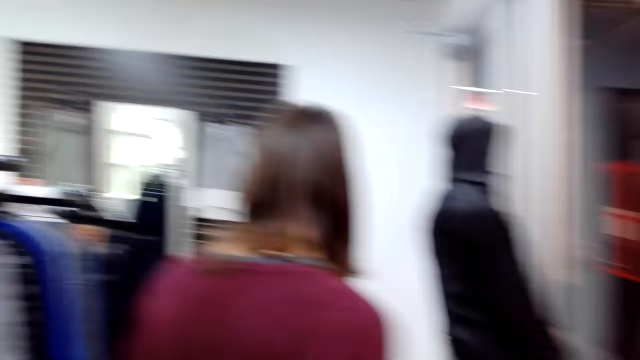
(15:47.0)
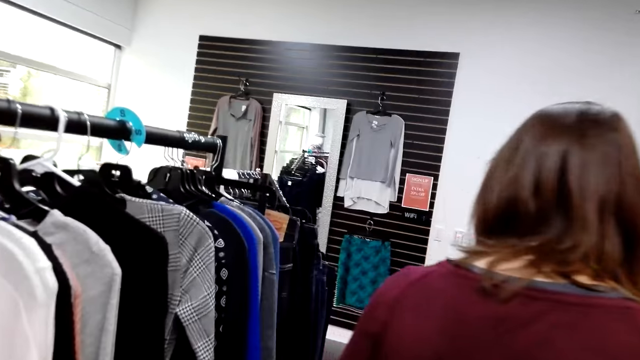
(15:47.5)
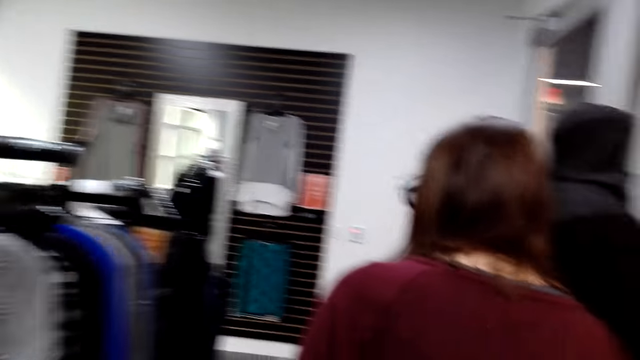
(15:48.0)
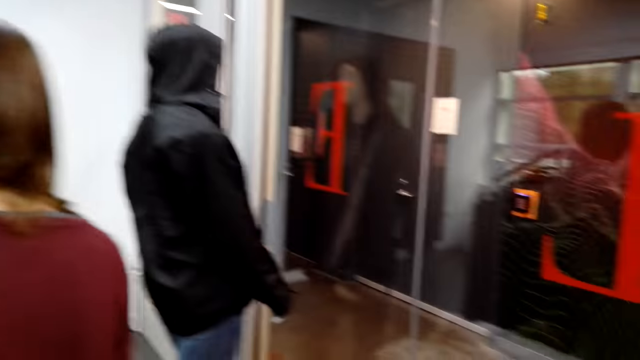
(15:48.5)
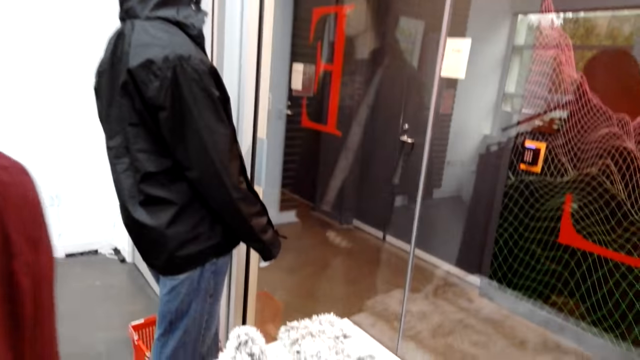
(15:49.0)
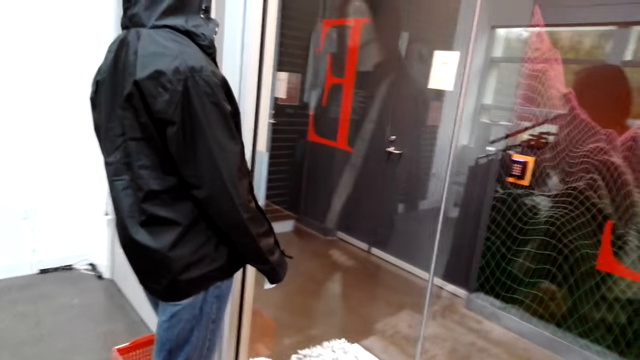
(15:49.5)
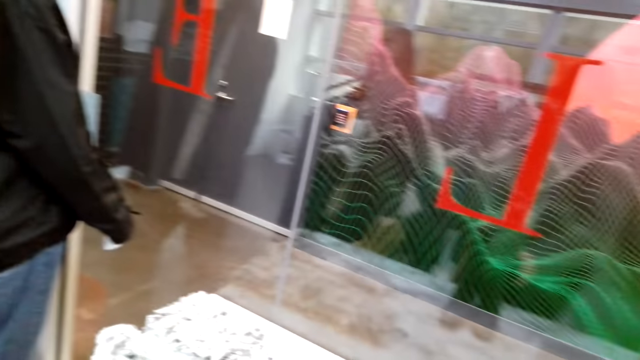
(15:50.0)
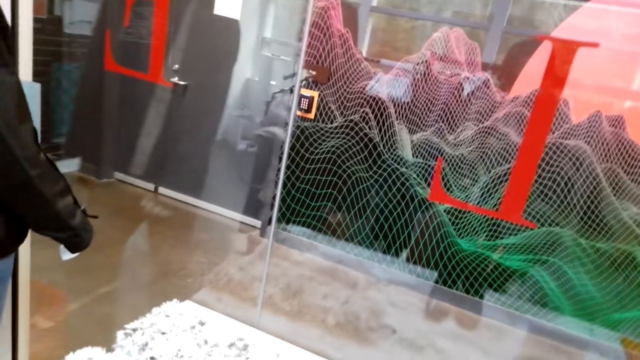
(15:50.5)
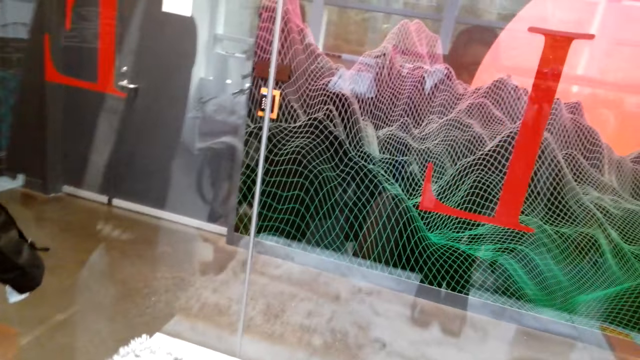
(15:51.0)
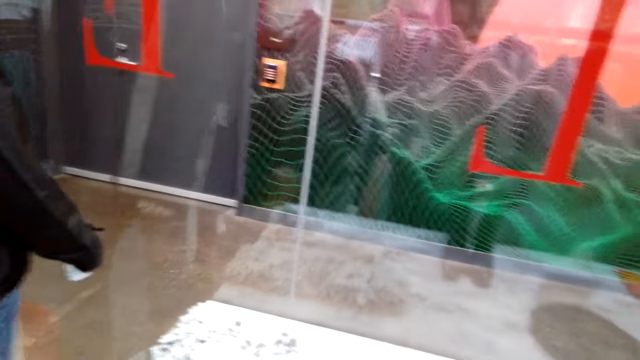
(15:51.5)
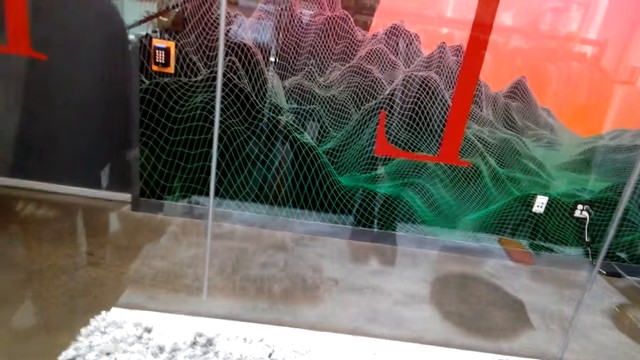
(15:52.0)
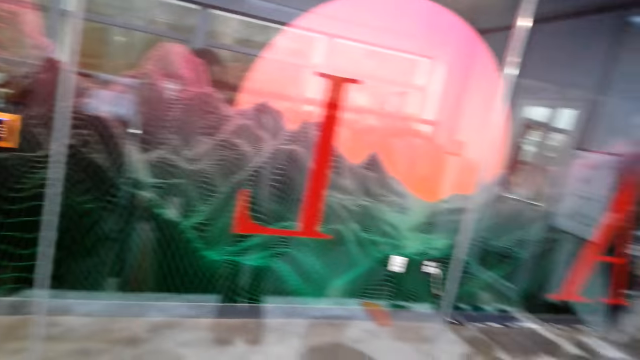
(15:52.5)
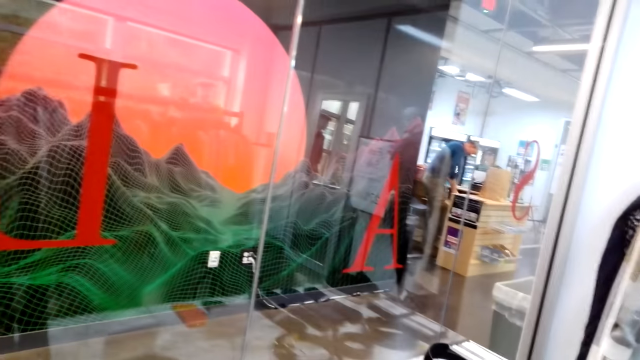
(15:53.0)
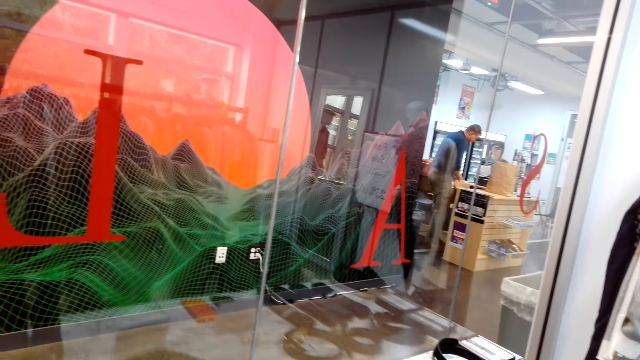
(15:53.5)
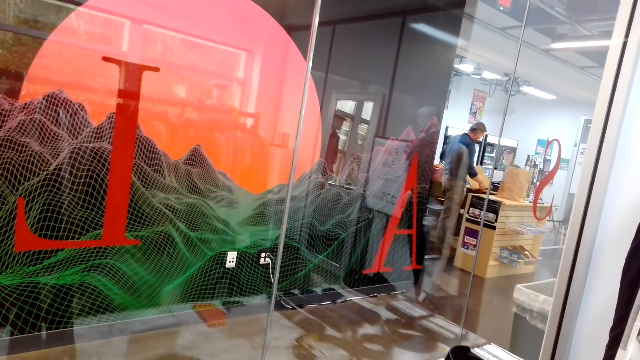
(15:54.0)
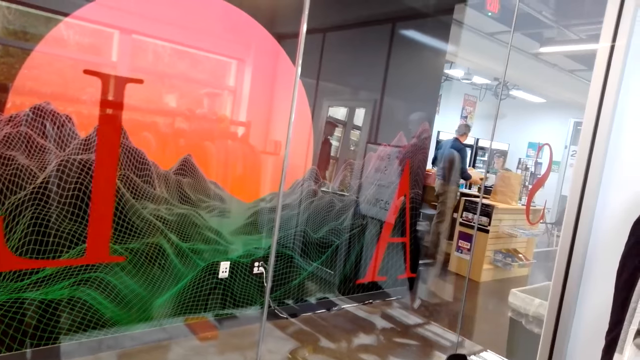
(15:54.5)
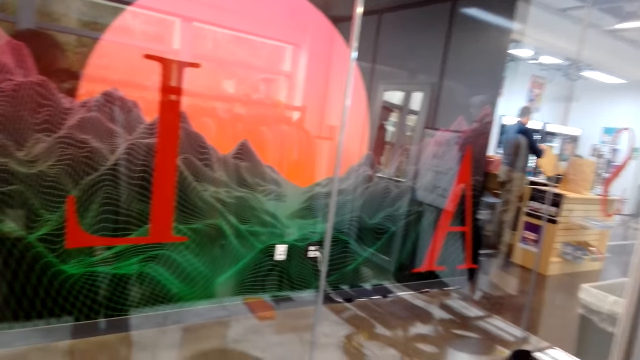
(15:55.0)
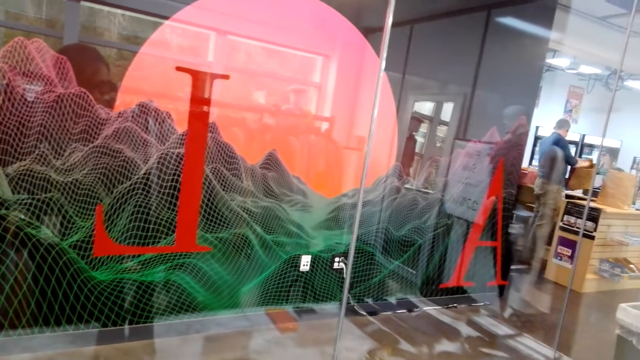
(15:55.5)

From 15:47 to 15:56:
The camera wearer walks in the store. They look around the clothes store. They walk in the clothes store. They look around.

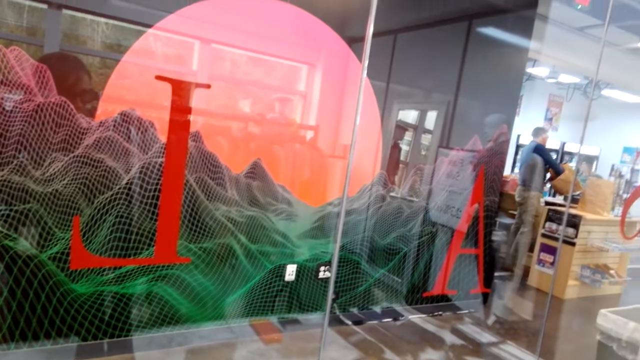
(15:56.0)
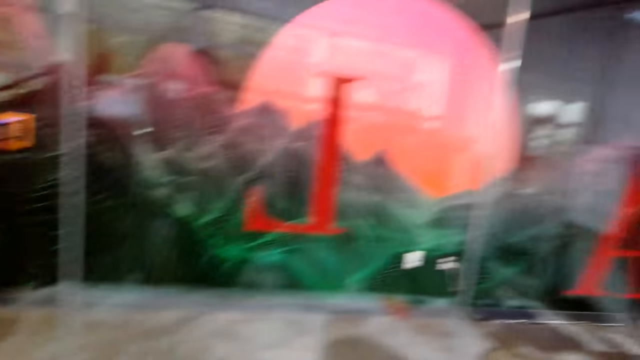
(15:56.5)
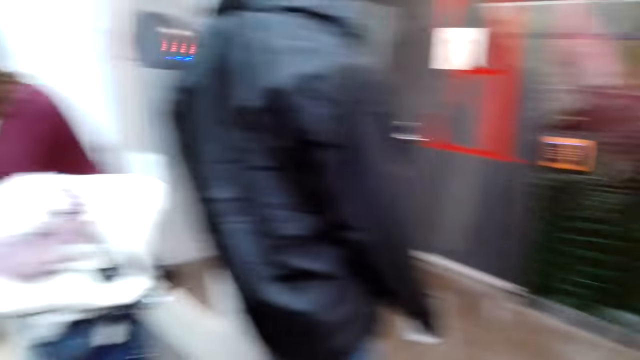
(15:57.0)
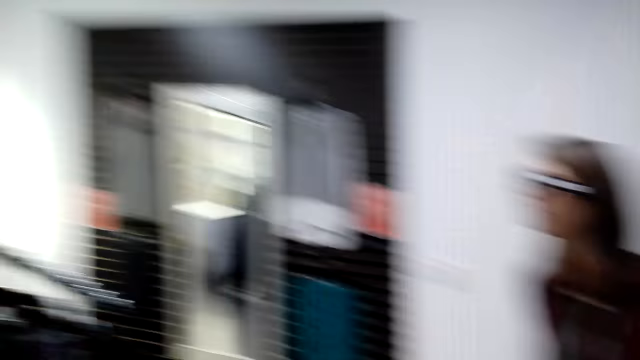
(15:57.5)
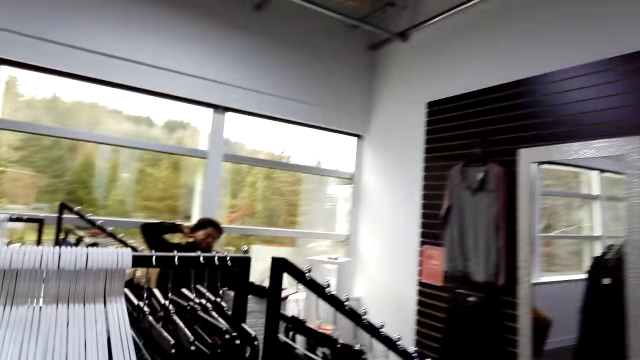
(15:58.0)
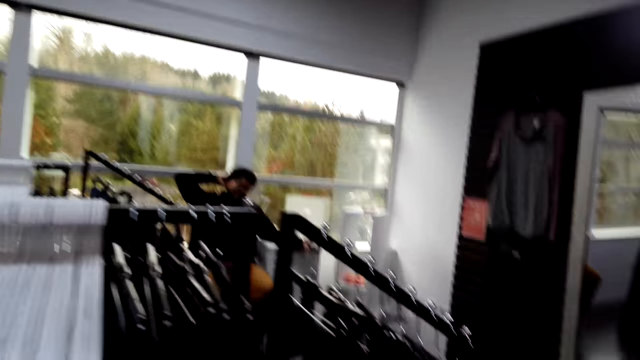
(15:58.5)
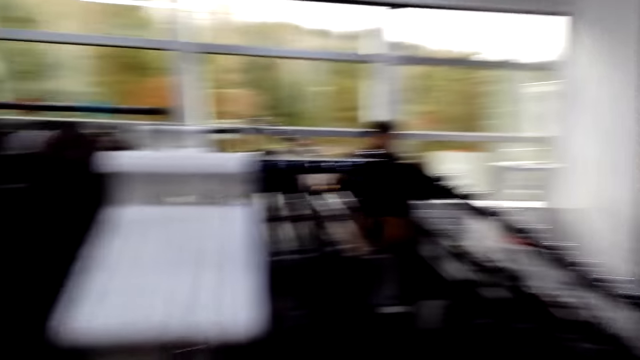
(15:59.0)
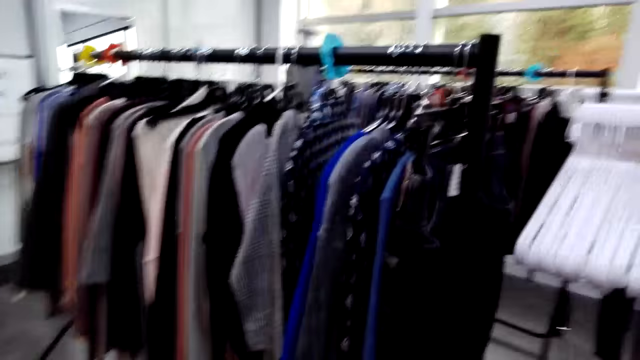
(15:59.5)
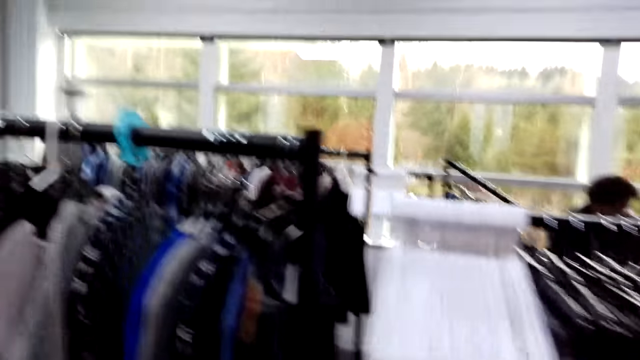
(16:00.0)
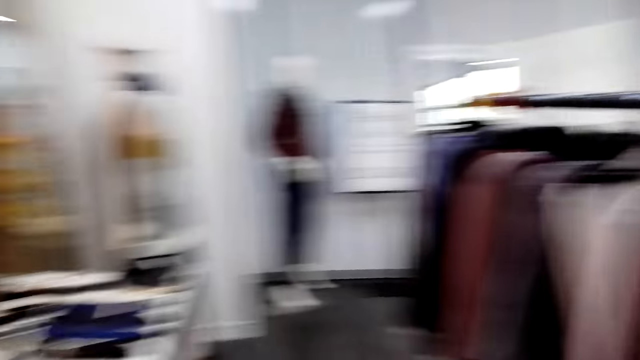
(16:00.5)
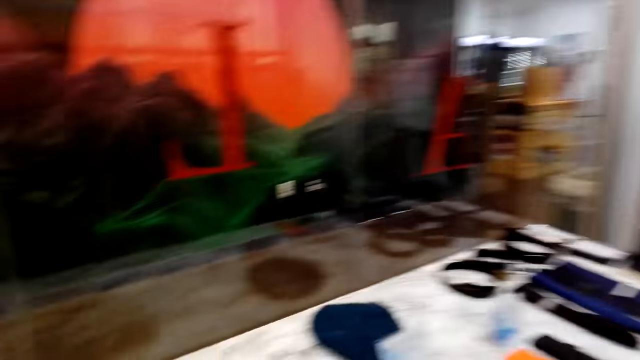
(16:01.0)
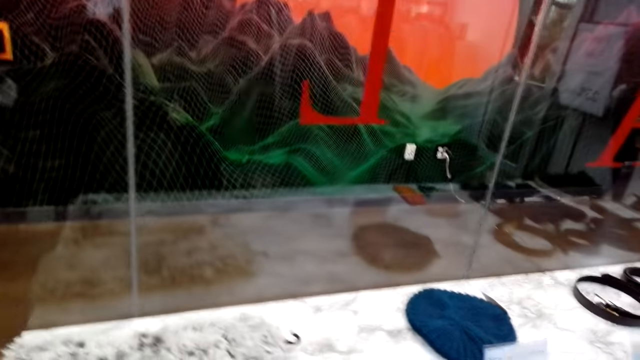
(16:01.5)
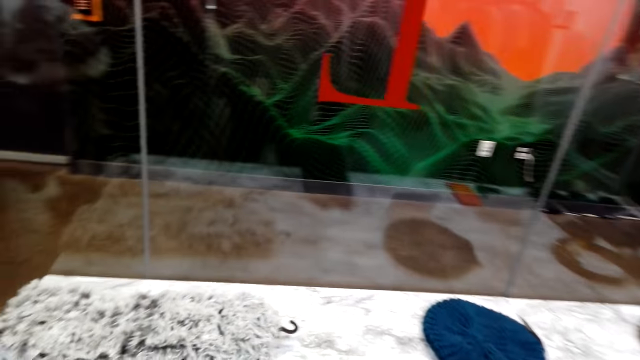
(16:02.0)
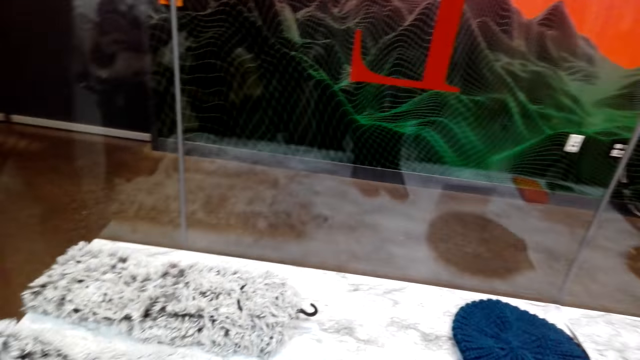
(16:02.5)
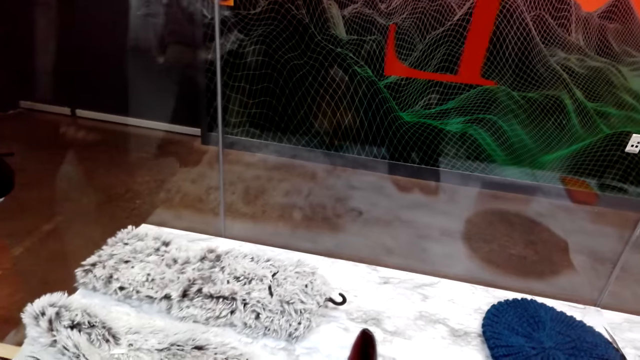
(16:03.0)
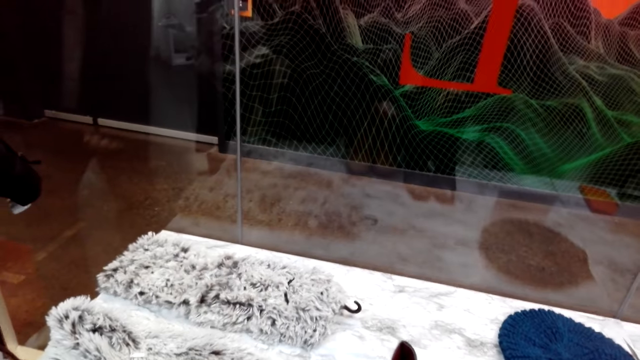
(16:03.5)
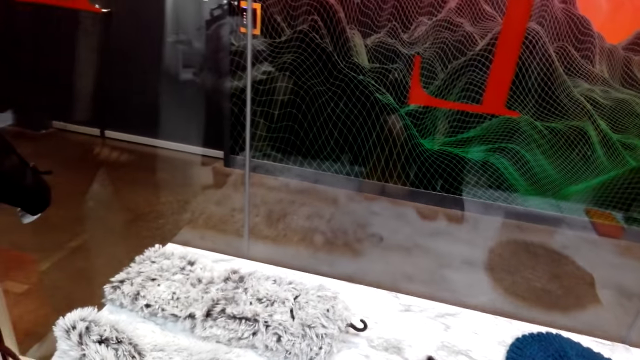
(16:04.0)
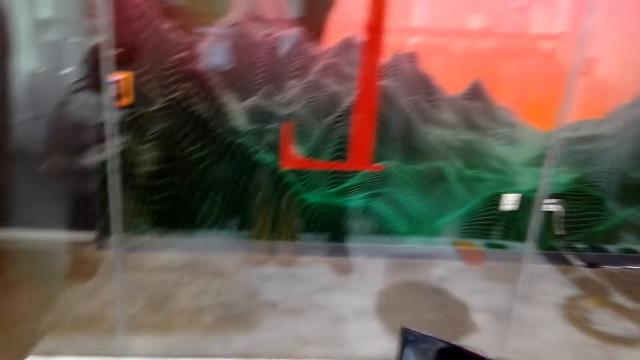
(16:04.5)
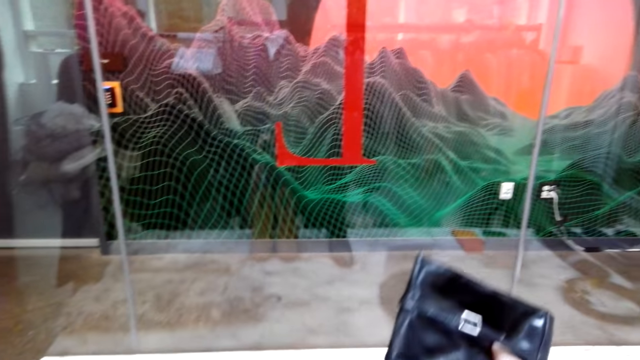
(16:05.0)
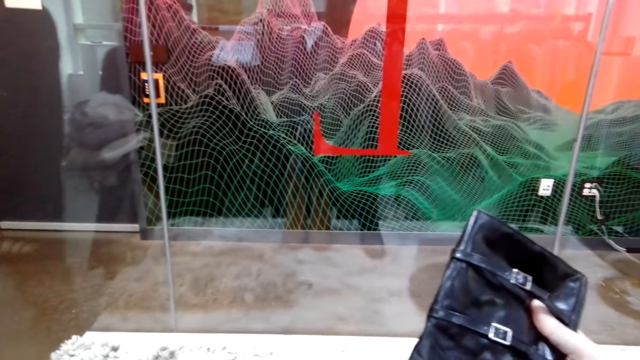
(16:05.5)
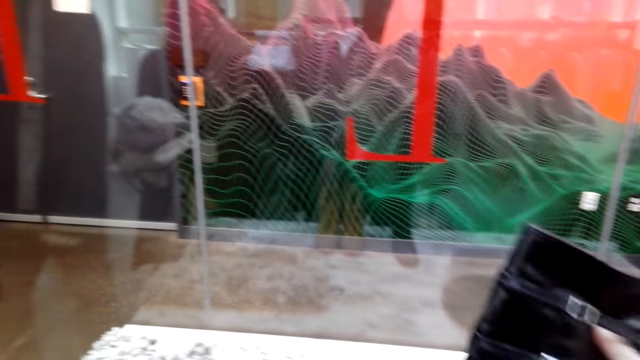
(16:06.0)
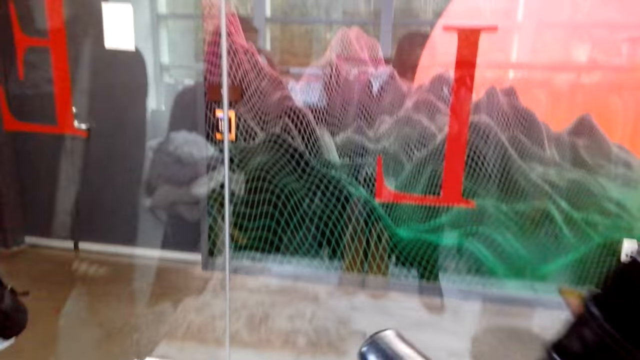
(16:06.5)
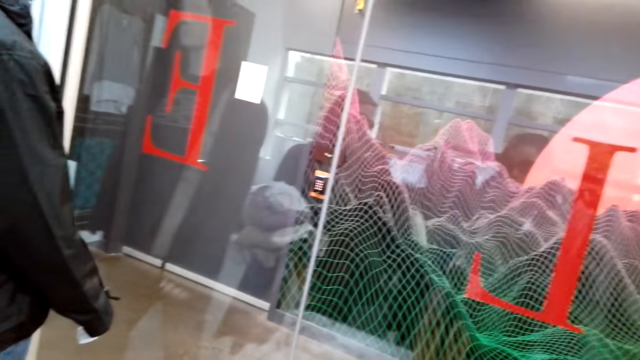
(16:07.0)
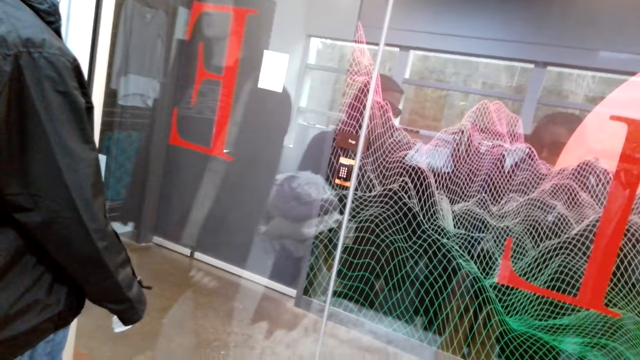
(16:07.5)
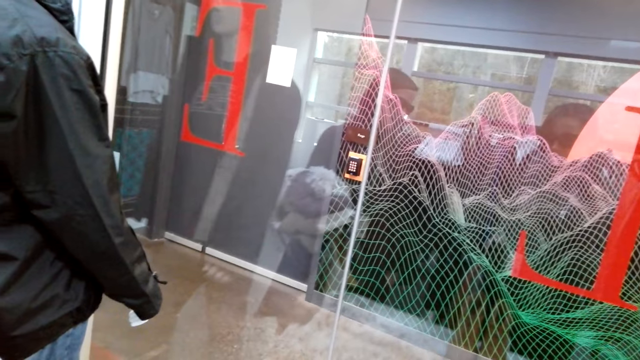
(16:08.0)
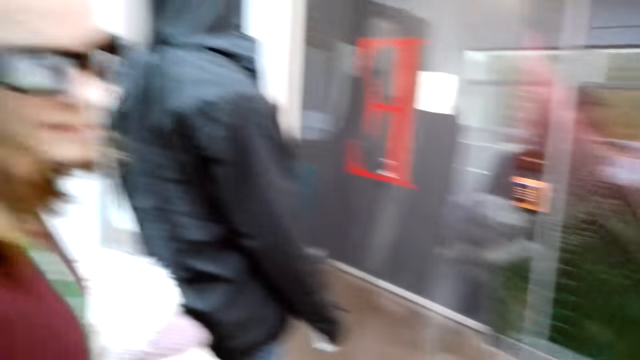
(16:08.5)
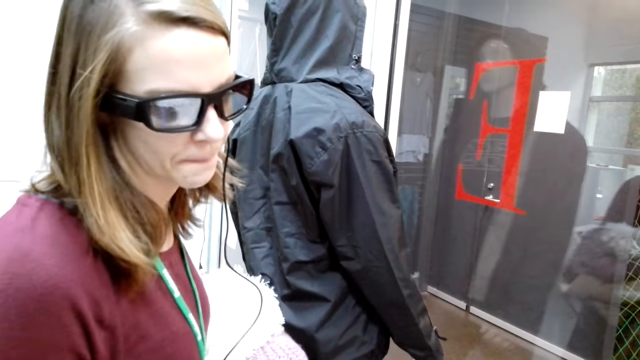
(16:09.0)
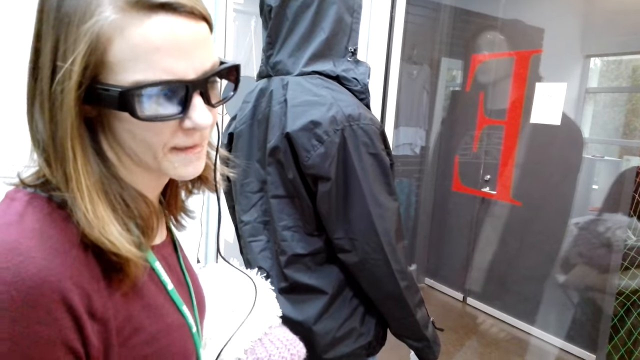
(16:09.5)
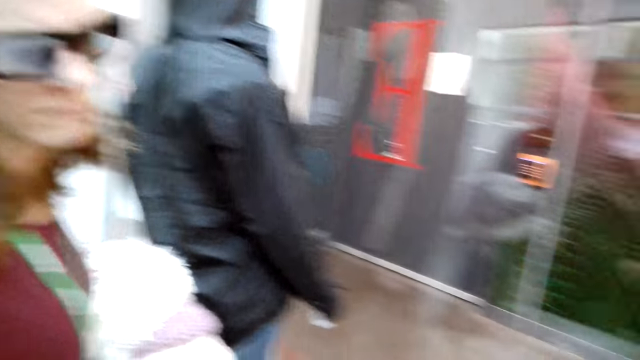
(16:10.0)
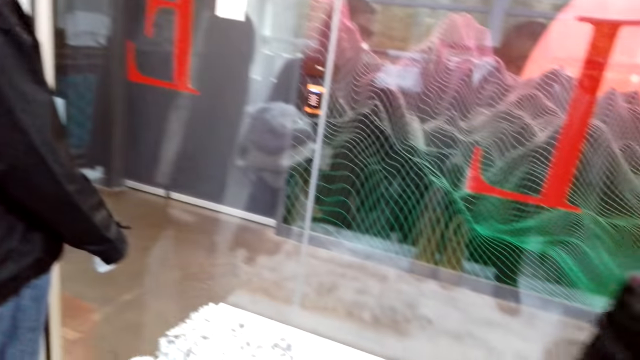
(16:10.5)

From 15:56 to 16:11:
The camera wearer looks around the clothes store. A man converses to the colleagues. The camera wearer turns beside the closet. They speak to the woman. They put the boots on the surface. The woman puts the boots on the surface. The camera wearer lifts a boot. They converse to the woman. They look at the boots. They look at the woman. They speak to the woman. The woman speaks to the camera wearer.
